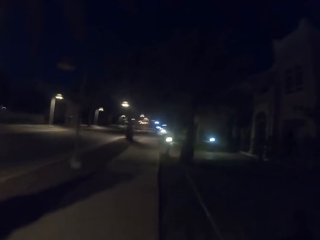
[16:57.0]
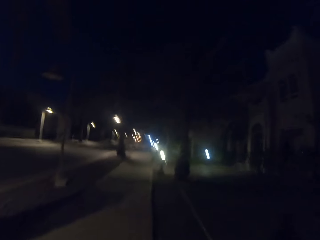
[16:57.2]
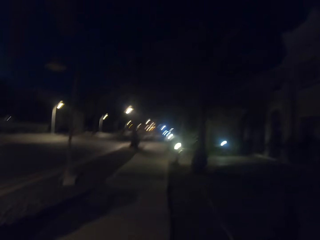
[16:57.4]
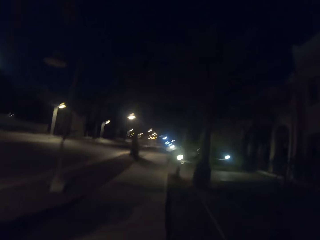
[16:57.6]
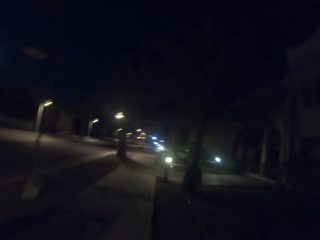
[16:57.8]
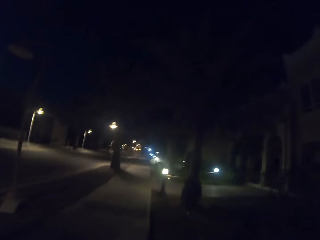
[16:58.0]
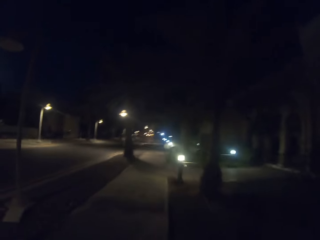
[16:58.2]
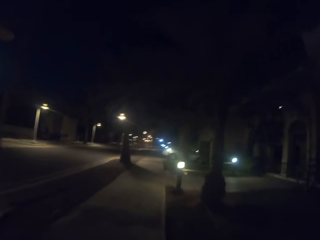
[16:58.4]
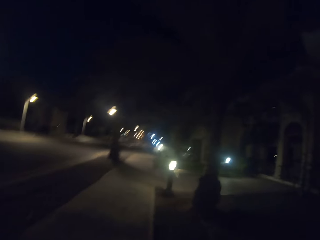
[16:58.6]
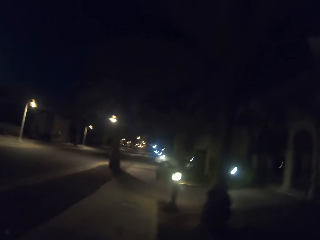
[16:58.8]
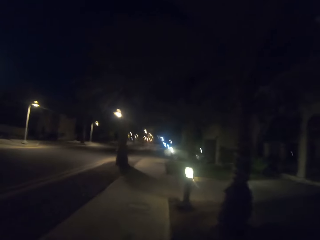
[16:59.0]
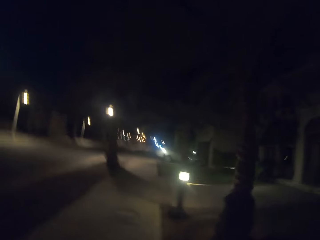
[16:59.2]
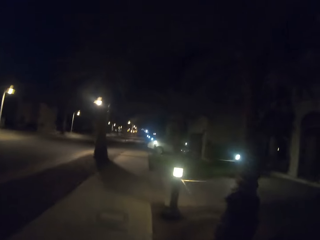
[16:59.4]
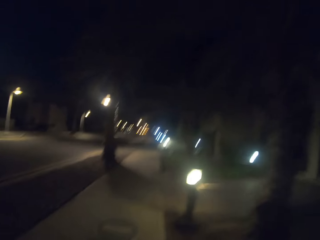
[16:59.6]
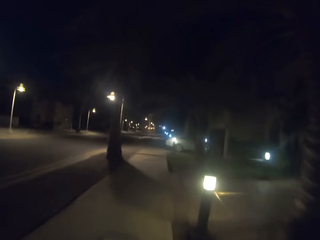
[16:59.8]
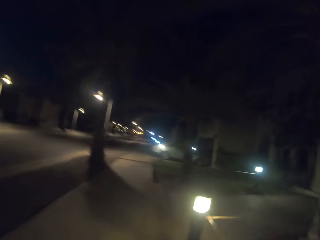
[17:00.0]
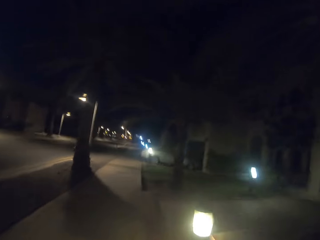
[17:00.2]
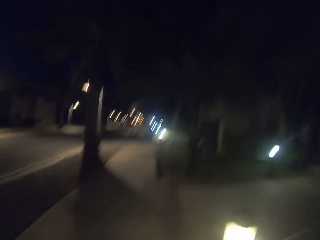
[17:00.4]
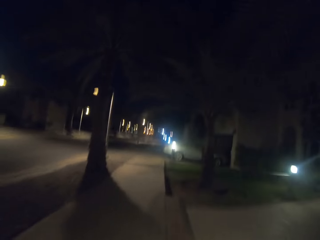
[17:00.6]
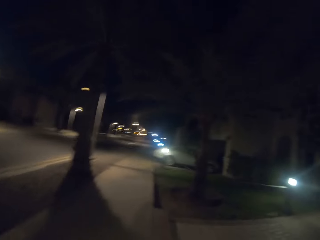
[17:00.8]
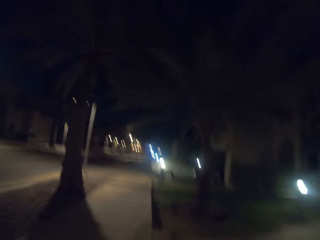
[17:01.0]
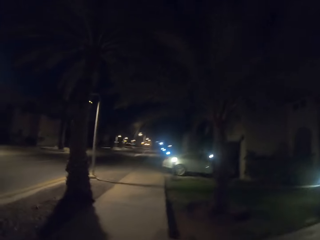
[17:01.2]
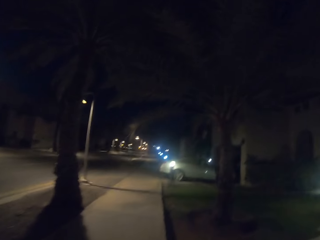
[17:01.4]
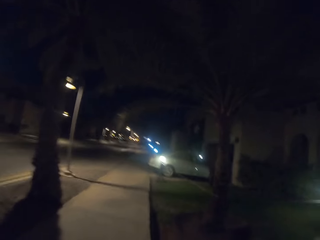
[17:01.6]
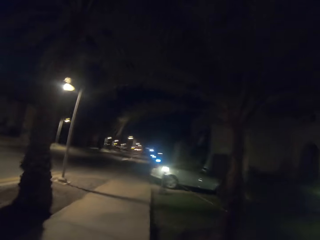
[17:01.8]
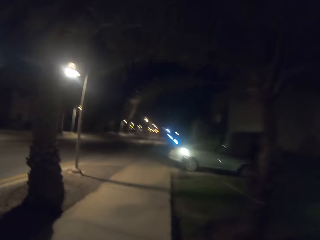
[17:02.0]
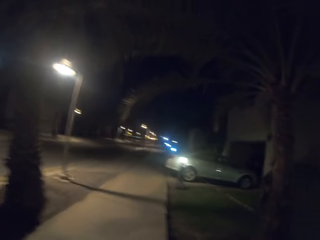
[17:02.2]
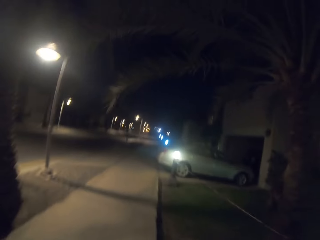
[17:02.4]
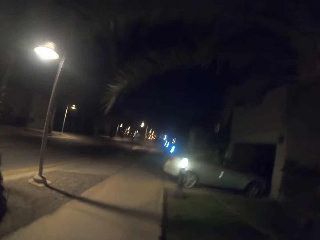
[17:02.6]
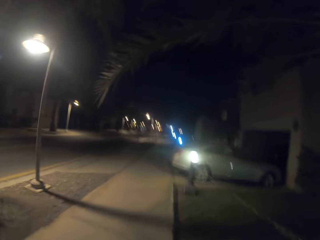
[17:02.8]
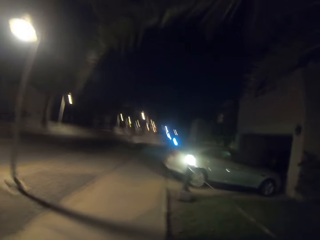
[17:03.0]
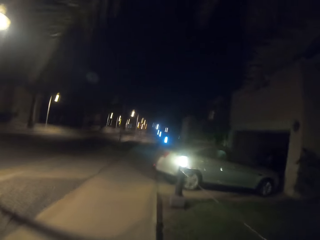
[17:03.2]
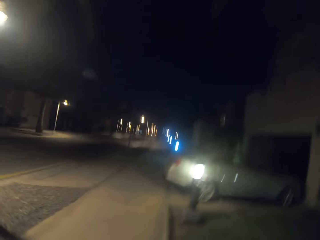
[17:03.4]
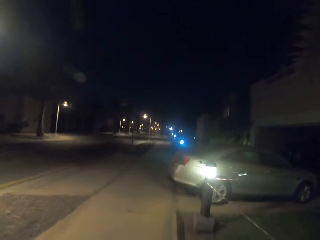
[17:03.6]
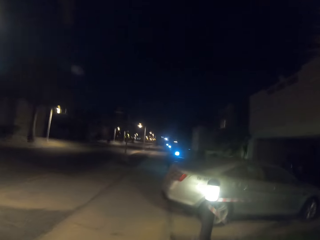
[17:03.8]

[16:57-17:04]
The camera wearer runs on the pavement.

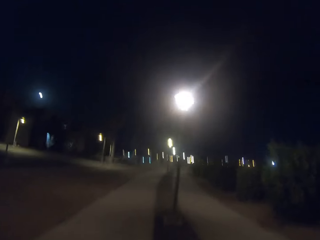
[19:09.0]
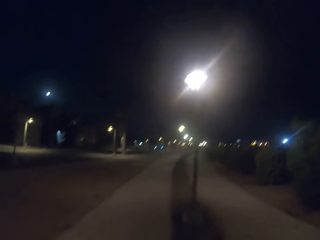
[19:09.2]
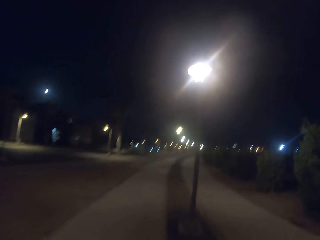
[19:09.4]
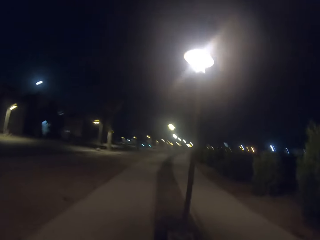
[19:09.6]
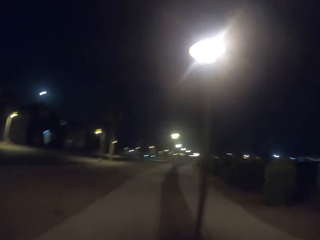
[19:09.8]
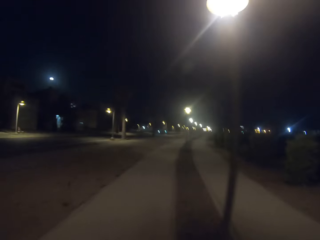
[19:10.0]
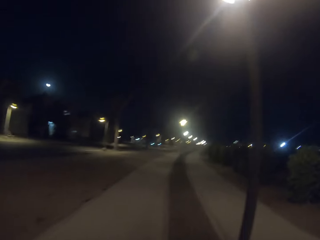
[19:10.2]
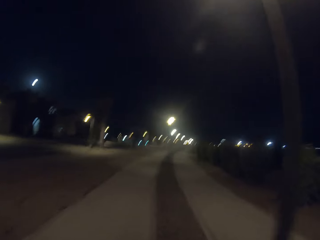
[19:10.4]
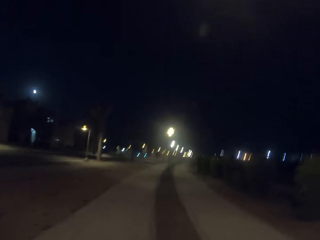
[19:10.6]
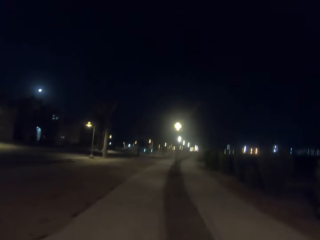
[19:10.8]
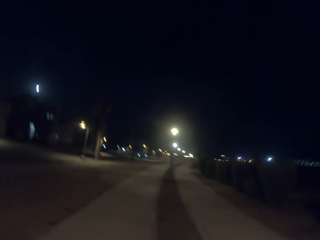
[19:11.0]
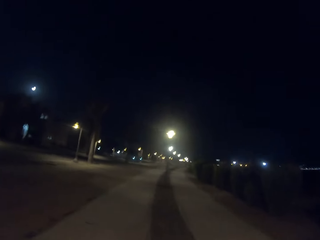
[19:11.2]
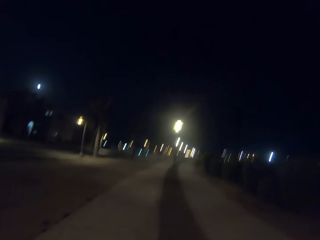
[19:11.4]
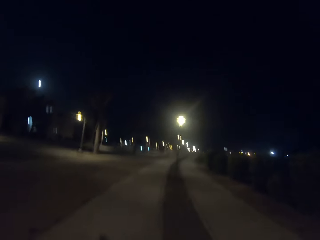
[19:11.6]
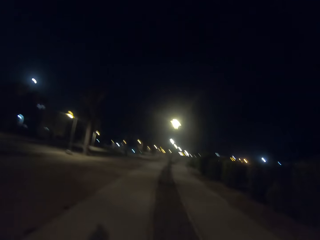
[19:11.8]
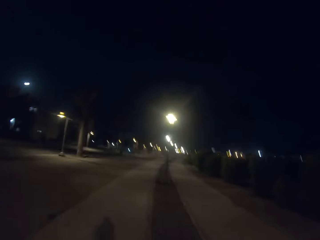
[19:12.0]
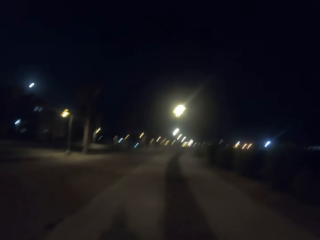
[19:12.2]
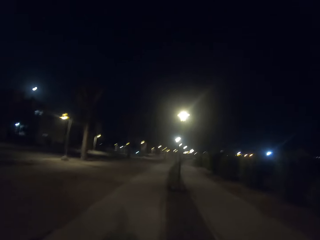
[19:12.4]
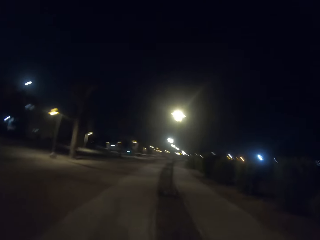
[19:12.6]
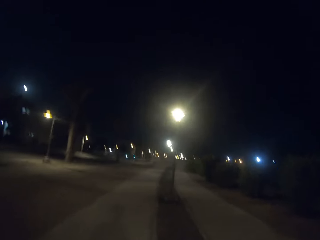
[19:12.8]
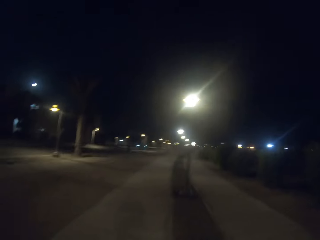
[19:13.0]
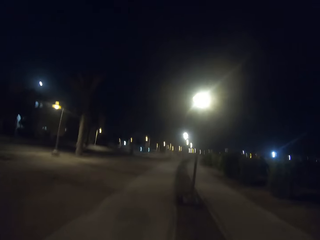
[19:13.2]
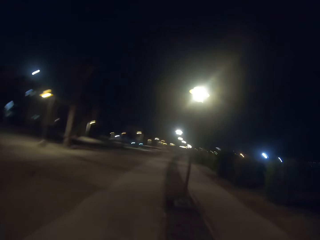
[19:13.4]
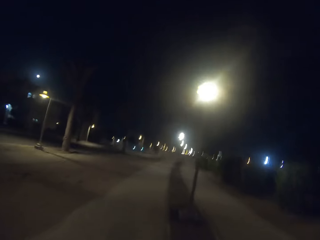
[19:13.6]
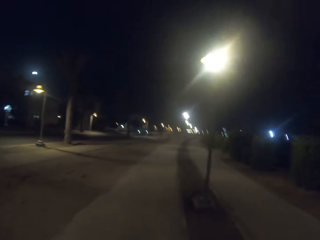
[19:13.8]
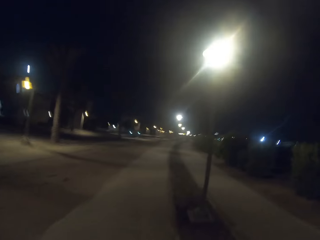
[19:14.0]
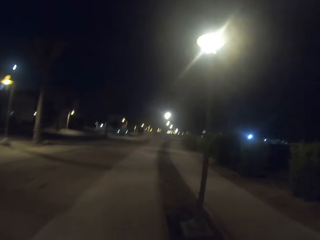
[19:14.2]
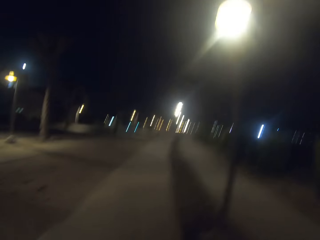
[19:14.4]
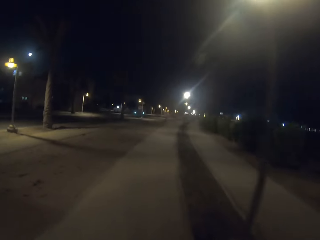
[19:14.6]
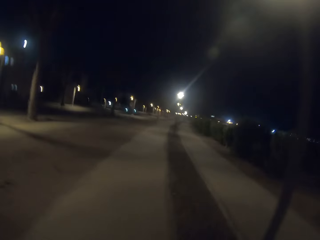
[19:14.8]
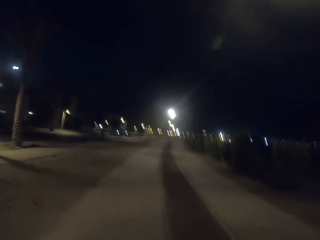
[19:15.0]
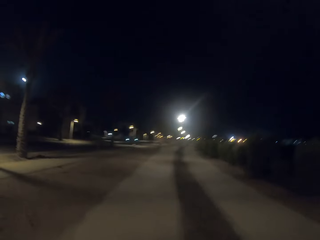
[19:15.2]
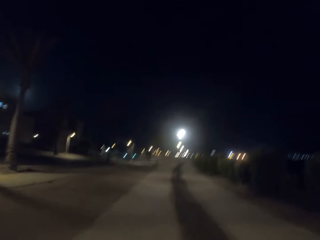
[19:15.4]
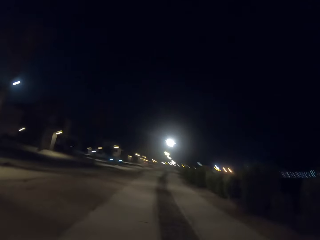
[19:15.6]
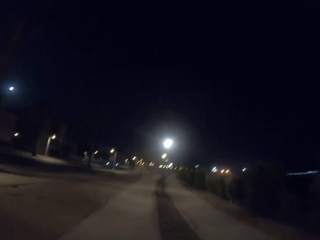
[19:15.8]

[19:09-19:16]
The camera wearer runs on the pavement.

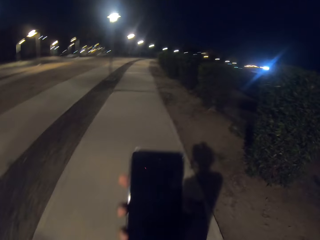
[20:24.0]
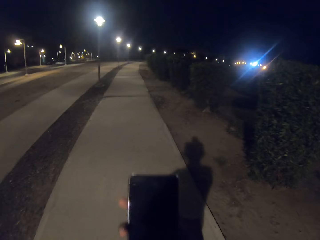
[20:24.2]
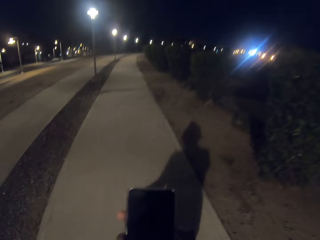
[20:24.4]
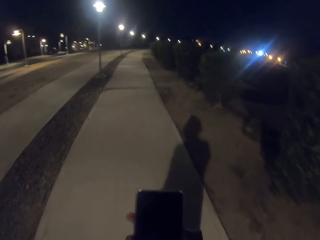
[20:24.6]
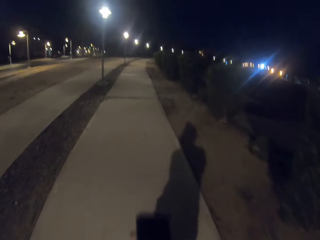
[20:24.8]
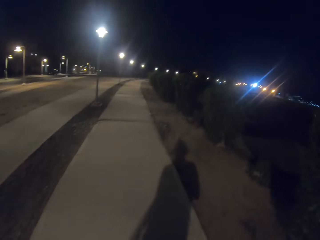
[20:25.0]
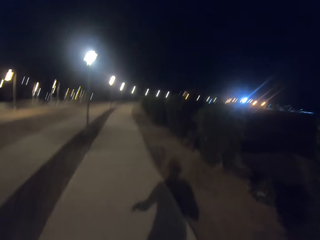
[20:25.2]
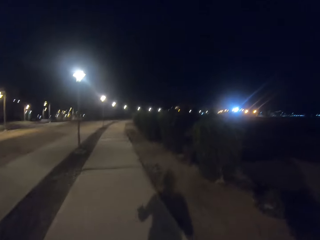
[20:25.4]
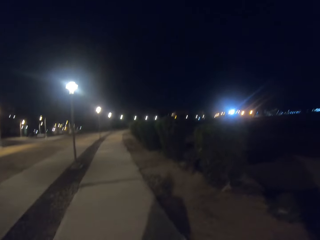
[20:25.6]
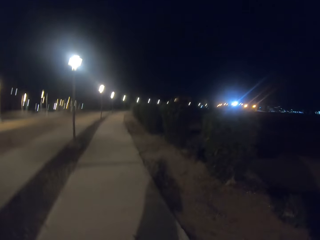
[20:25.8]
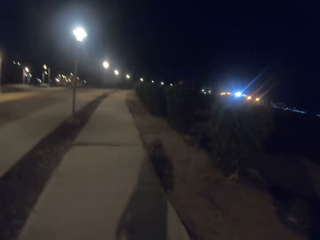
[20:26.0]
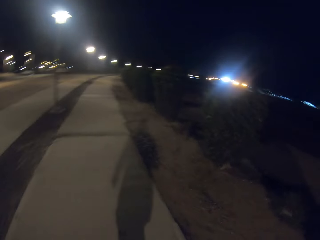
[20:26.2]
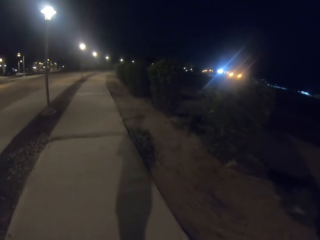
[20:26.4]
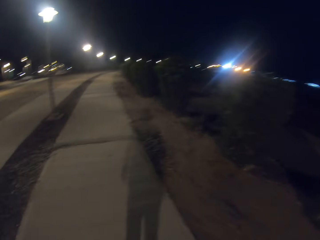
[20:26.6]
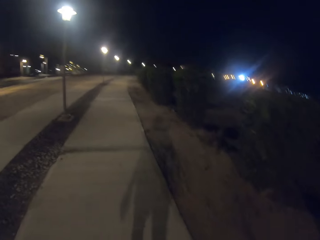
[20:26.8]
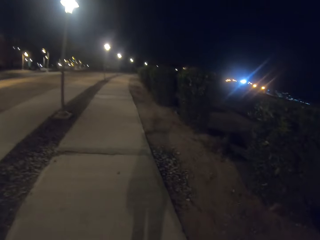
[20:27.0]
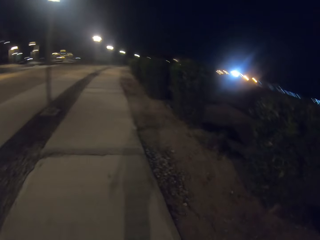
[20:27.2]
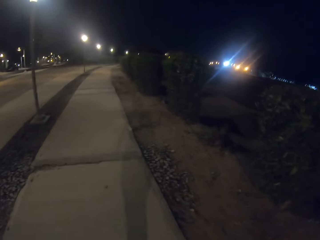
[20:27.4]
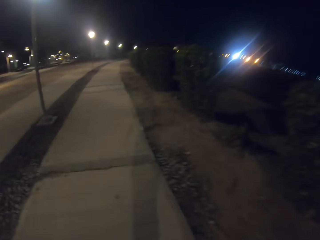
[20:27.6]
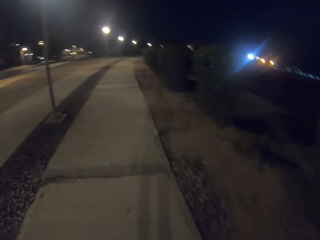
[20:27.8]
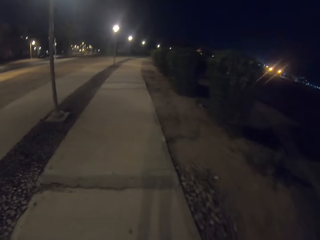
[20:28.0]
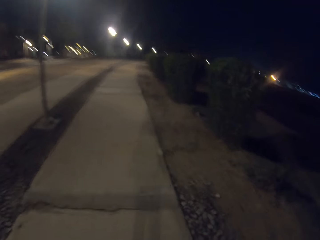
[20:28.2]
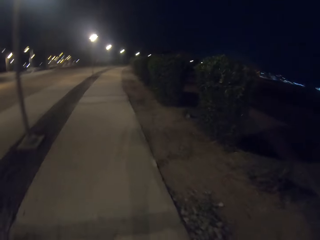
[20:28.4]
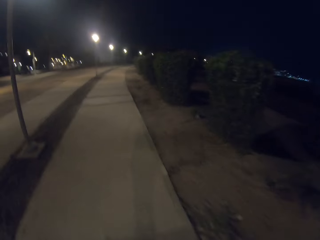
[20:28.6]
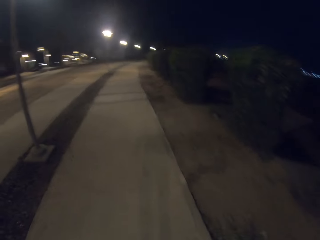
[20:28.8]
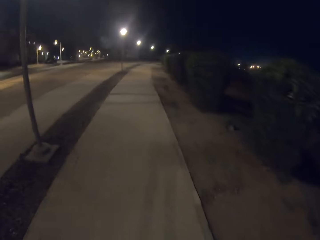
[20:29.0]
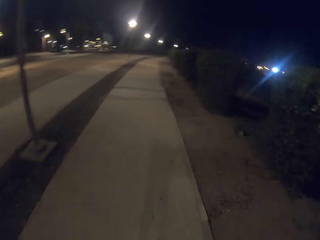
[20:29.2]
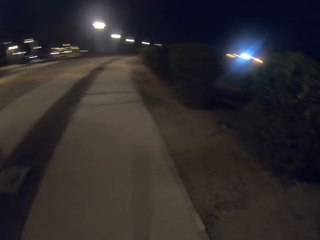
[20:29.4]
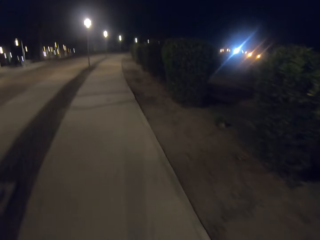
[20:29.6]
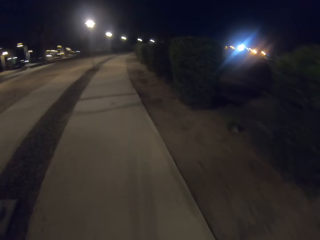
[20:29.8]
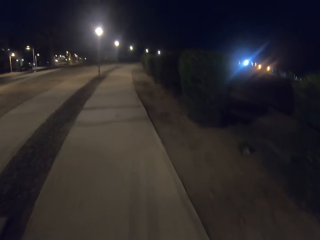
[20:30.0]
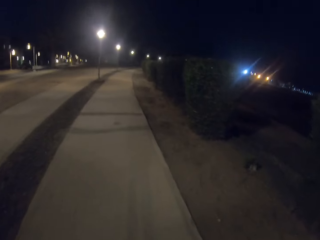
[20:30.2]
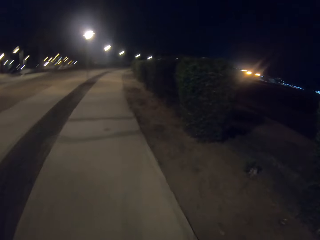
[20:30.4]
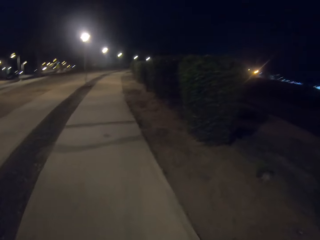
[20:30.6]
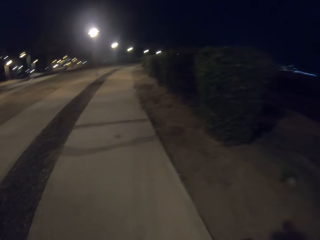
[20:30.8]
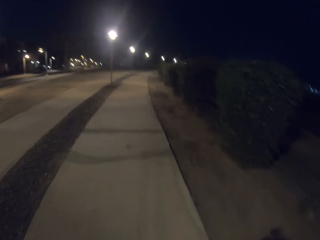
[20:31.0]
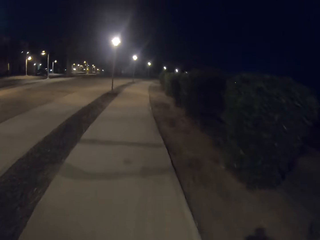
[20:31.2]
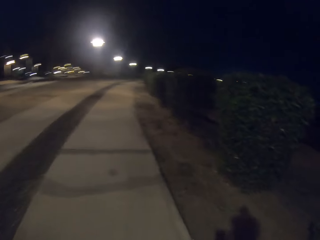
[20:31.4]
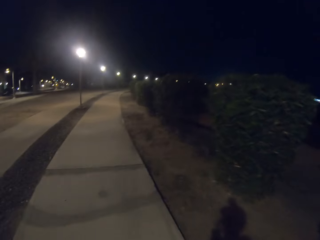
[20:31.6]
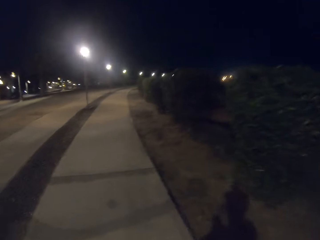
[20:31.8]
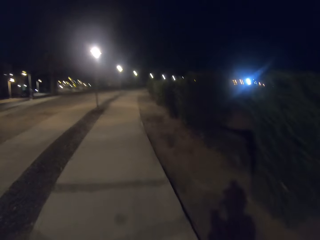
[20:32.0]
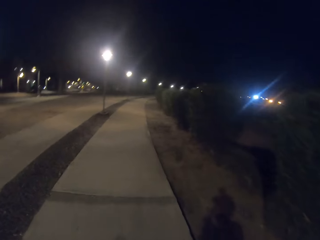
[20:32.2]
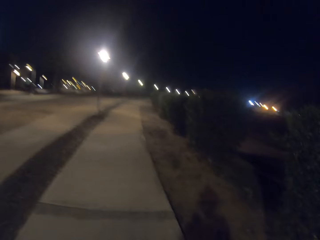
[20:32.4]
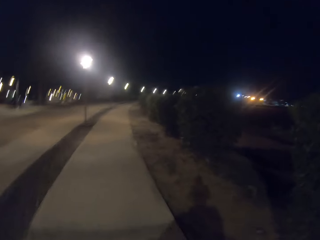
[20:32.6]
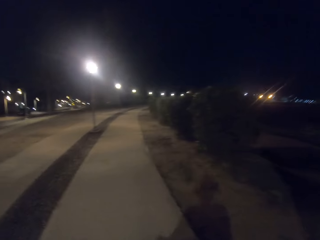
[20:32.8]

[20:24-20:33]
The camera wearer touches her phone. She walks on the road side.
